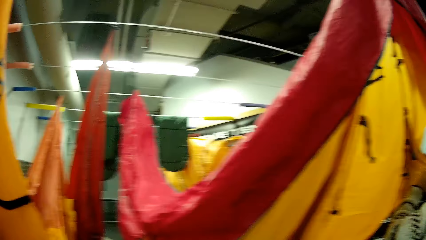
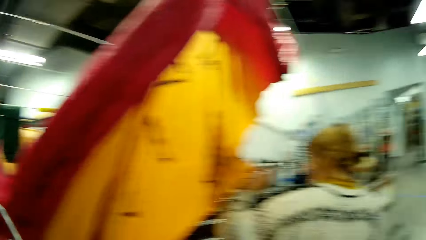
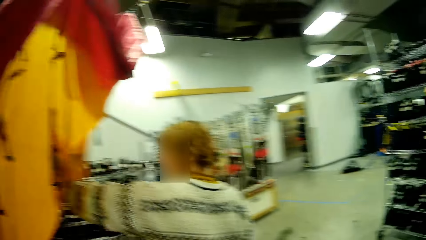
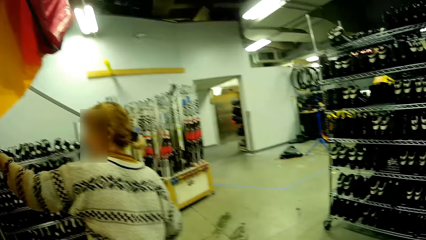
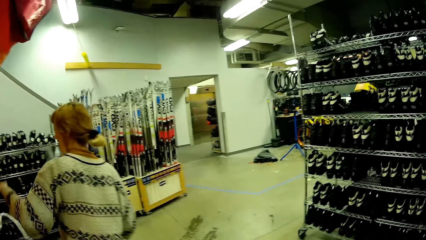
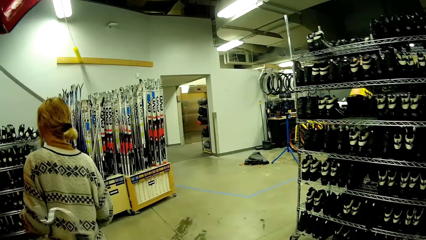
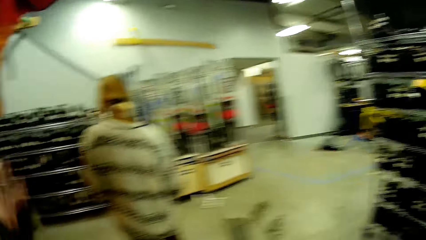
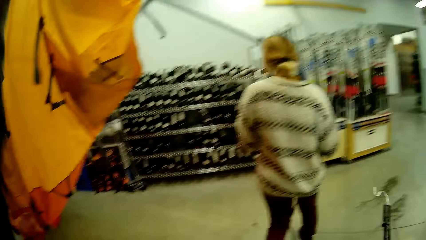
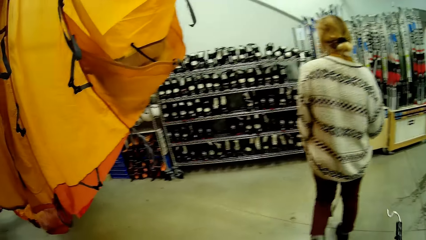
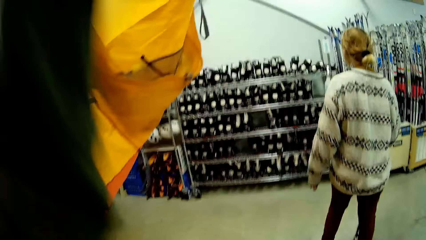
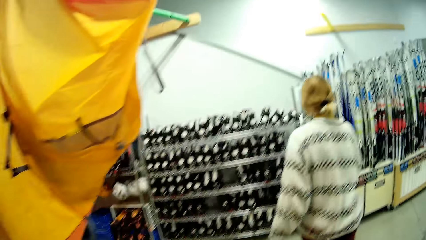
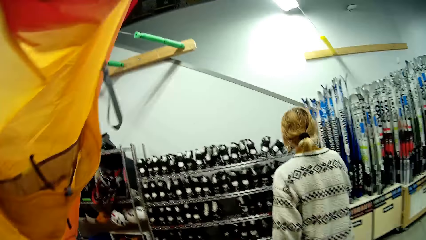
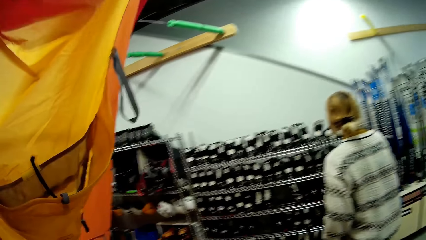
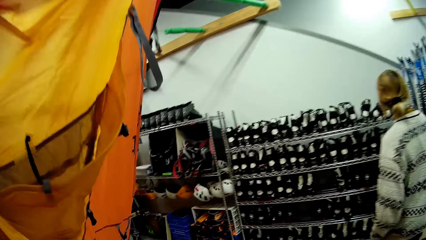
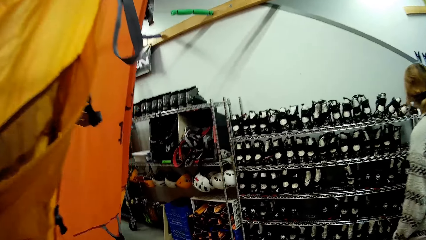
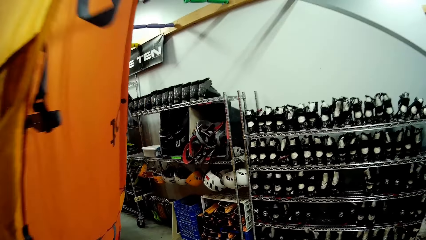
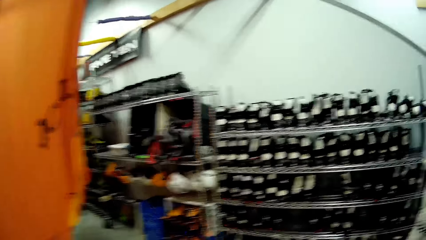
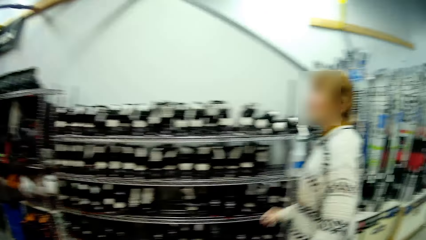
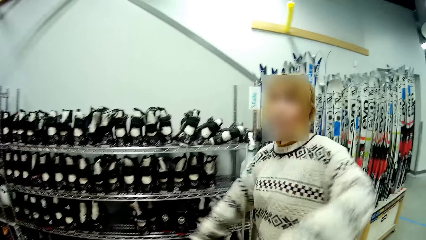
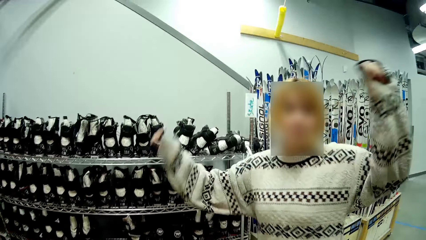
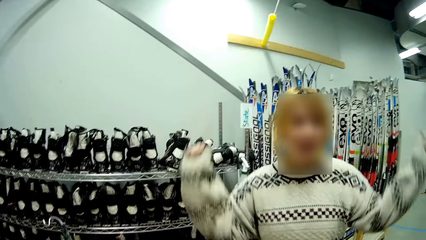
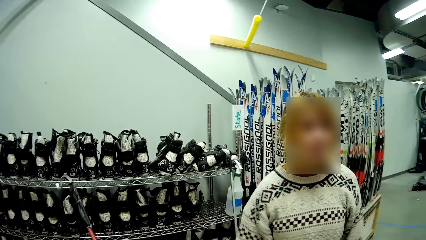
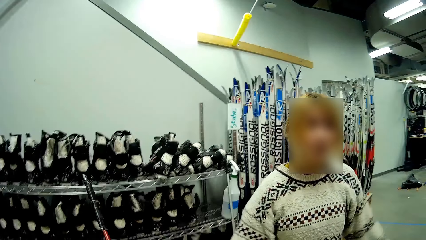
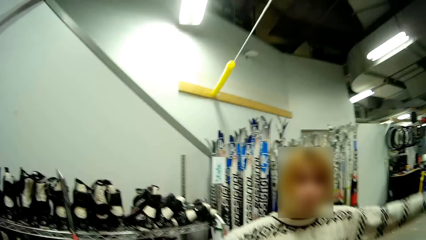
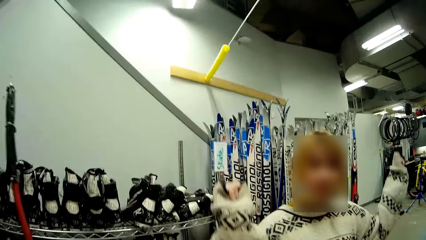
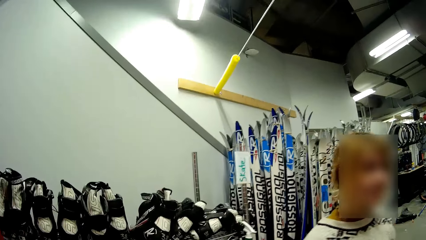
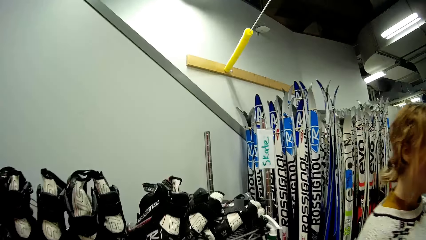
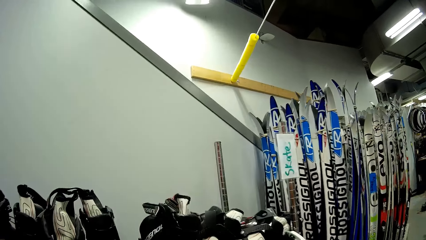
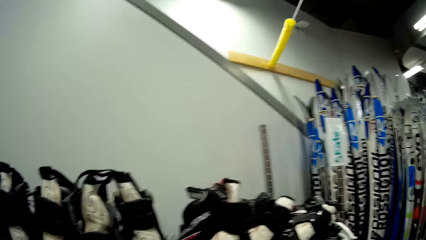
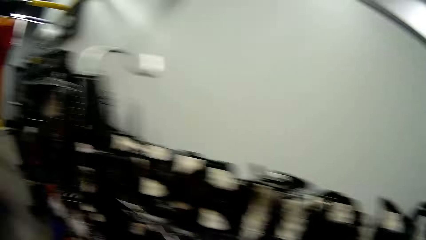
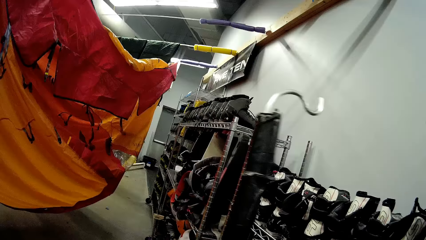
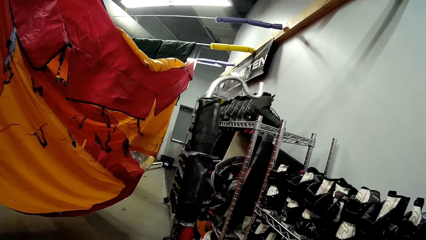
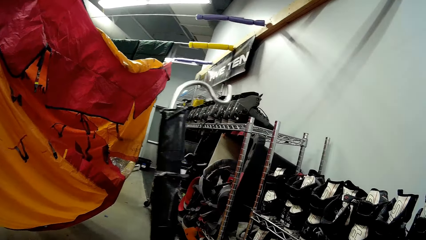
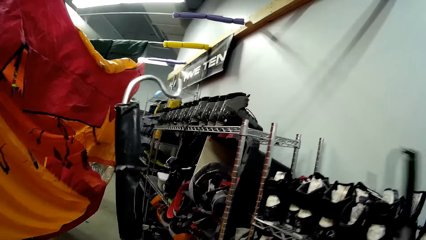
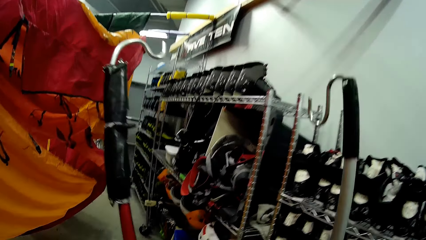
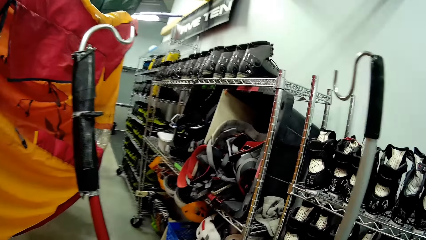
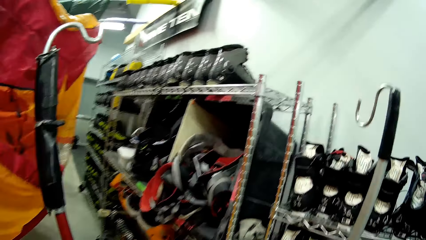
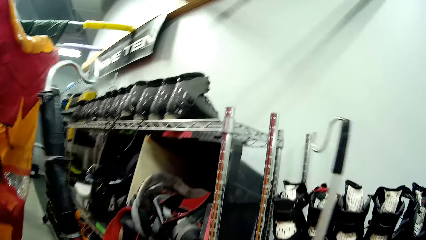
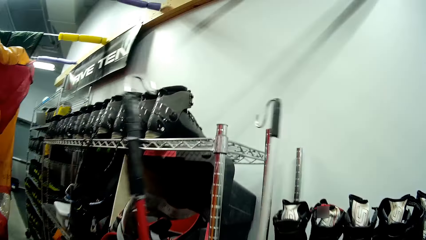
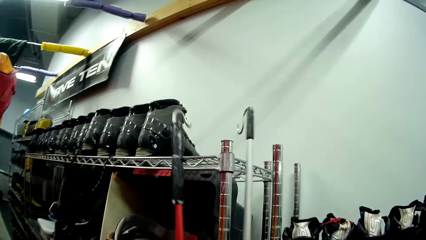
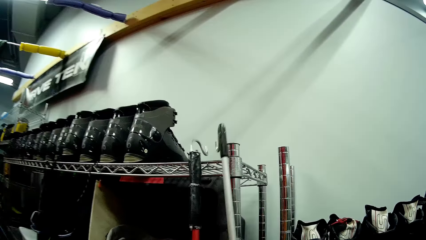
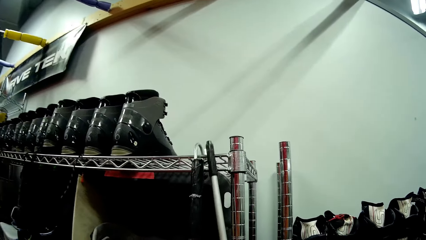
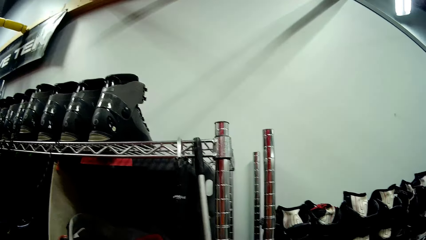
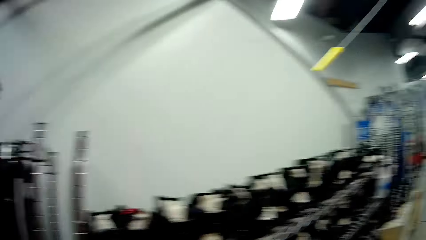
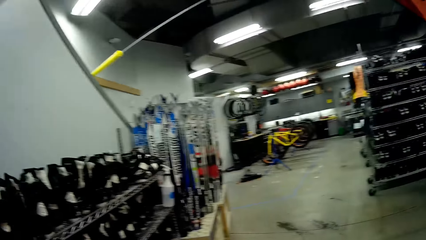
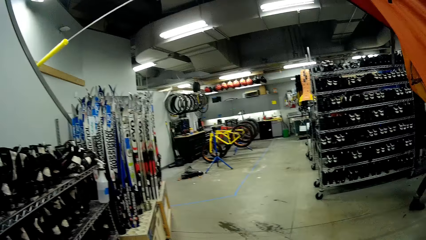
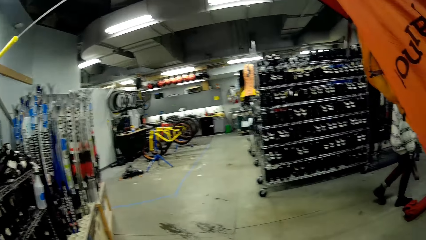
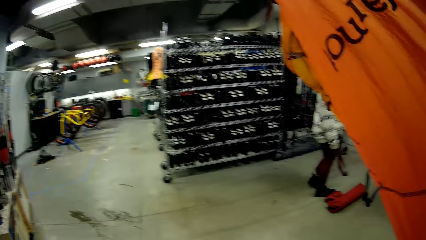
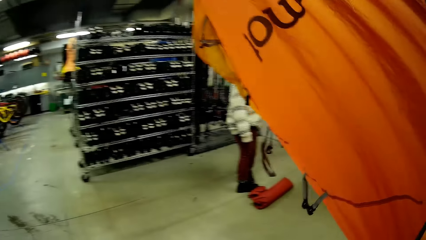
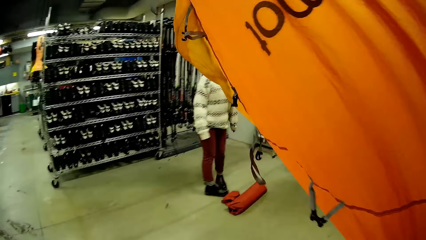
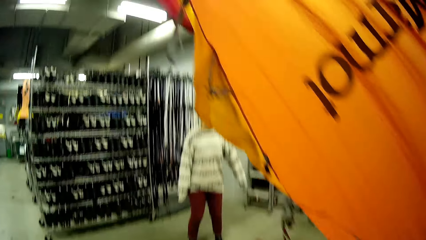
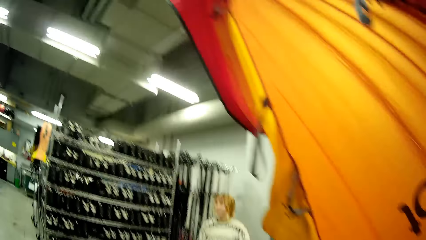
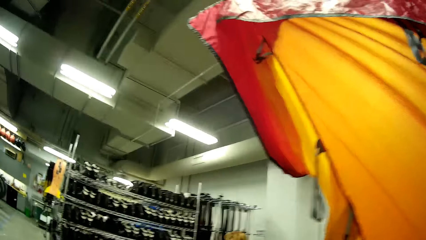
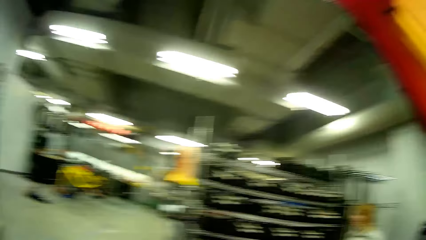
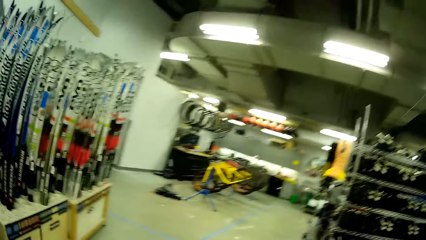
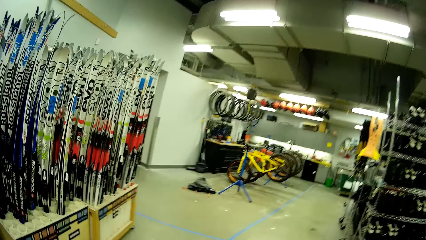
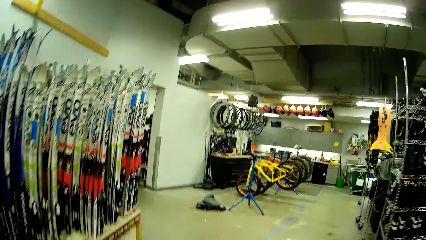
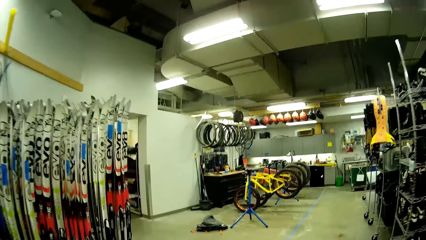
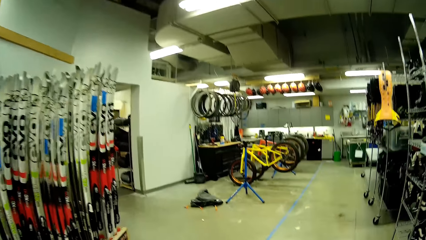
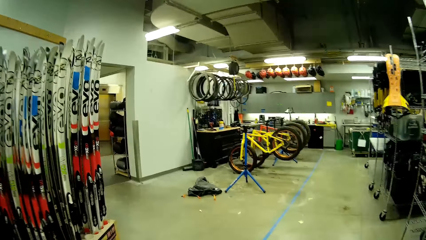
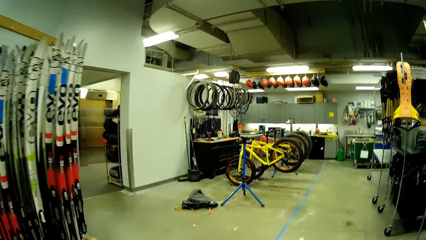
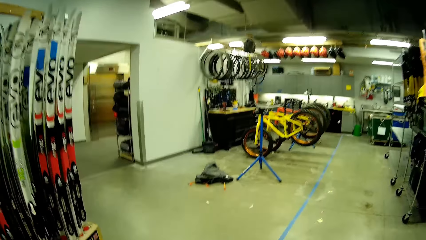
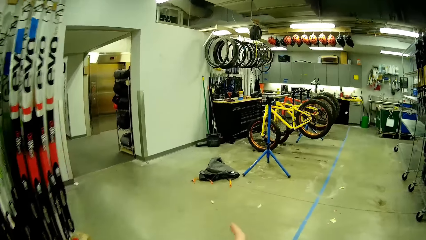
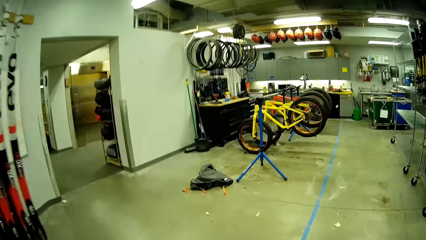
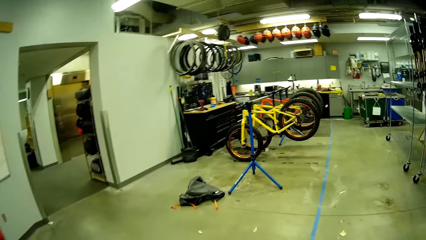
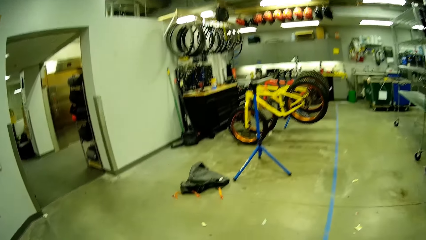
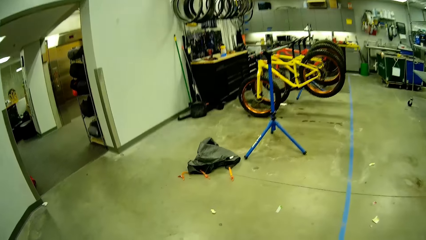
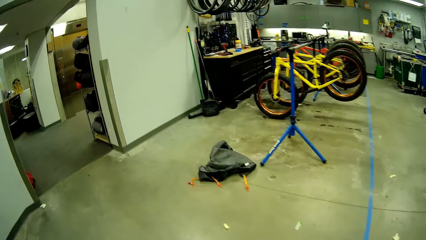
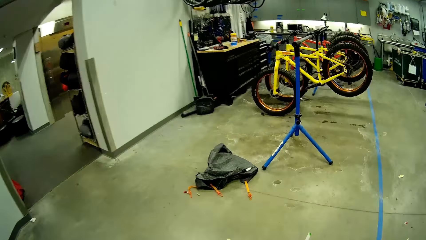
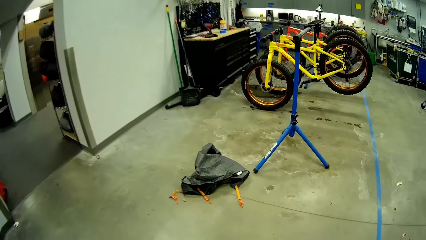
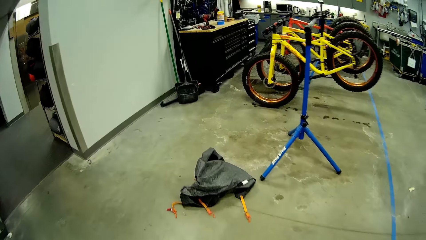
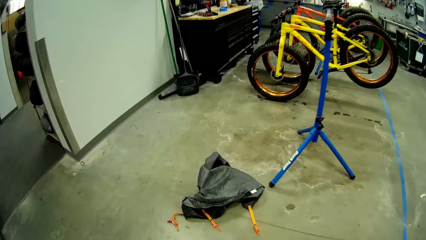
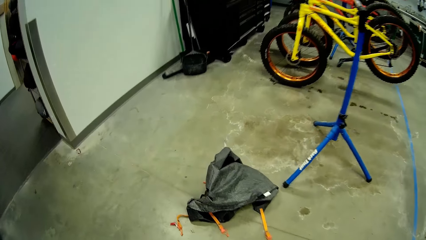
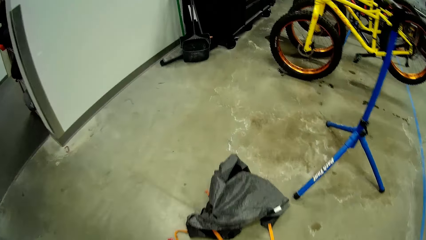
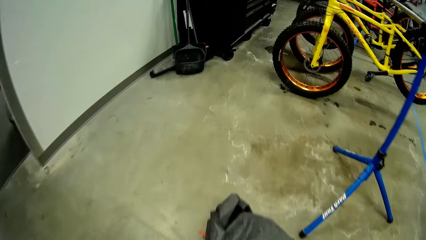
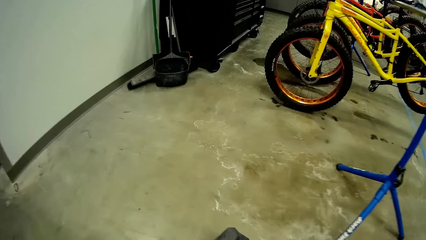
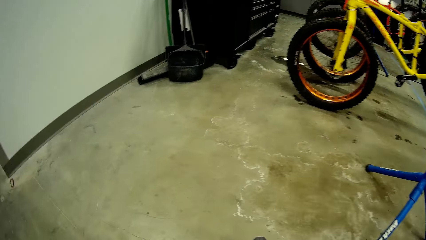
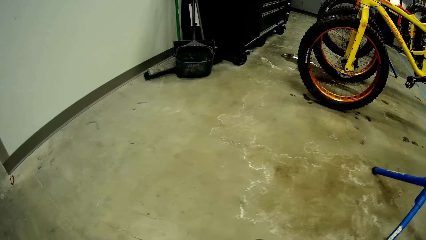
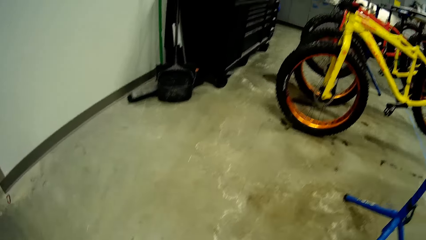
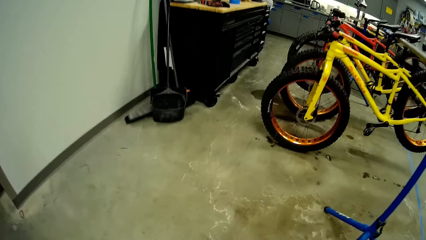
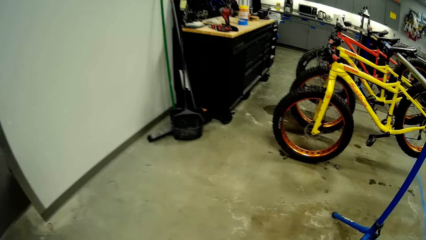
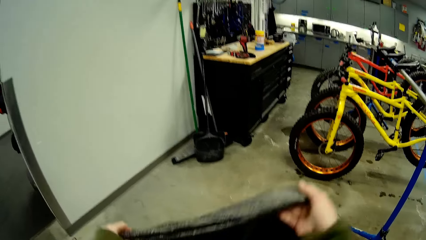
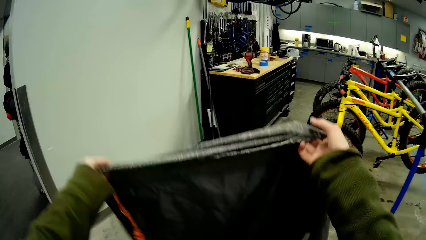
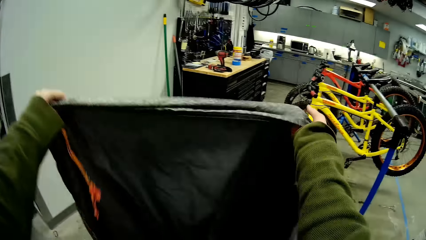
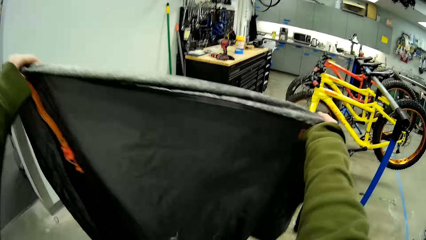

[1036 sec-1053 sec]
A person walks in the room. The camera wearer dialogues with the person. The person moves hands in the room. The camera wearer looks around the store. They walk around. They hang the hooked metal on the metal rack. They walk in the room. They pick a tent.
